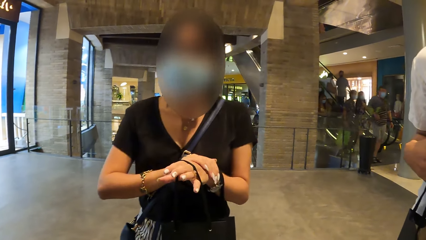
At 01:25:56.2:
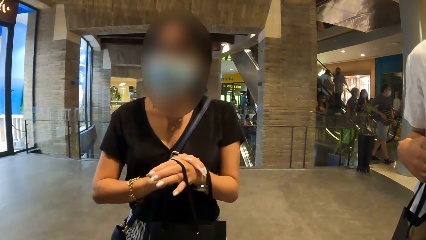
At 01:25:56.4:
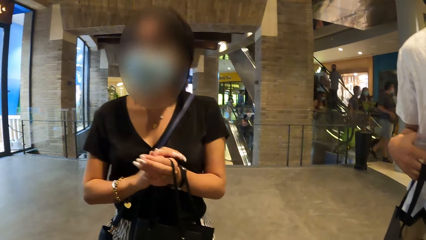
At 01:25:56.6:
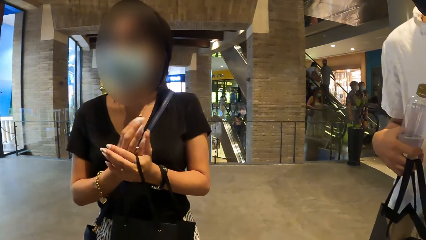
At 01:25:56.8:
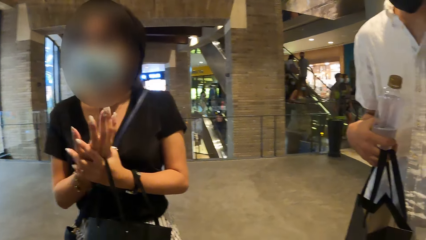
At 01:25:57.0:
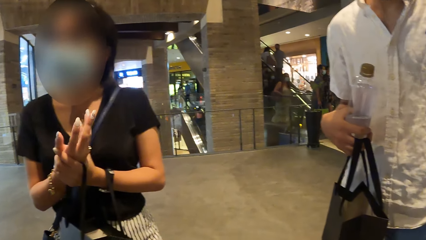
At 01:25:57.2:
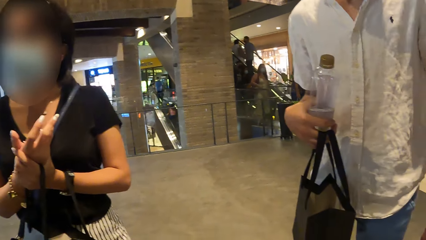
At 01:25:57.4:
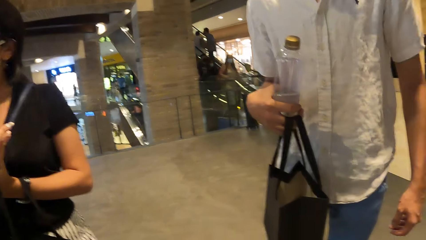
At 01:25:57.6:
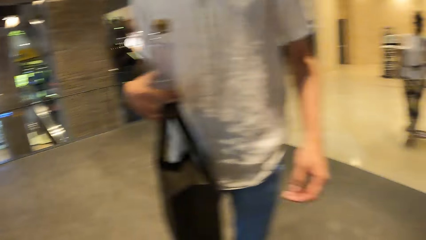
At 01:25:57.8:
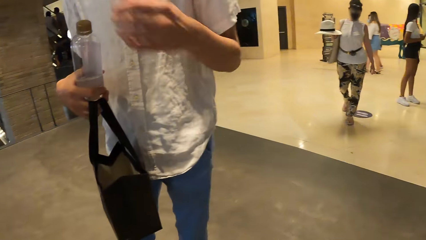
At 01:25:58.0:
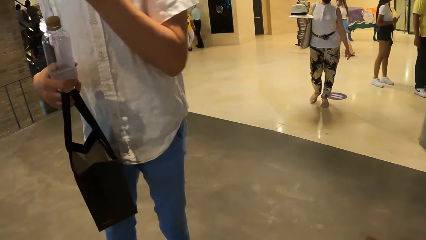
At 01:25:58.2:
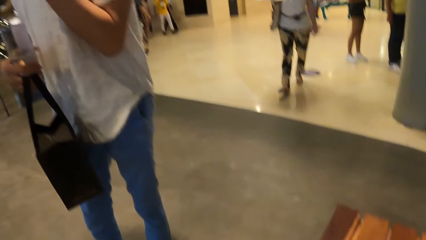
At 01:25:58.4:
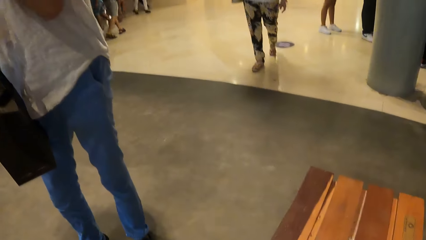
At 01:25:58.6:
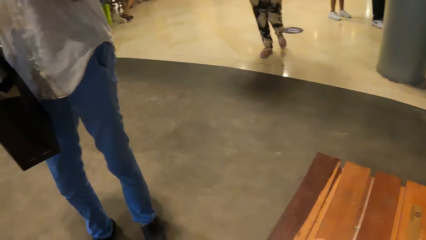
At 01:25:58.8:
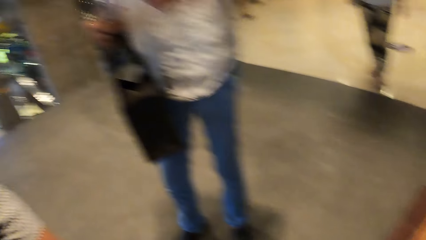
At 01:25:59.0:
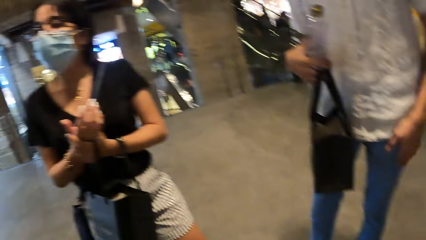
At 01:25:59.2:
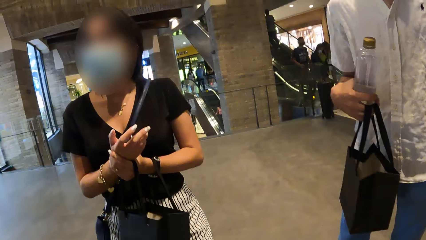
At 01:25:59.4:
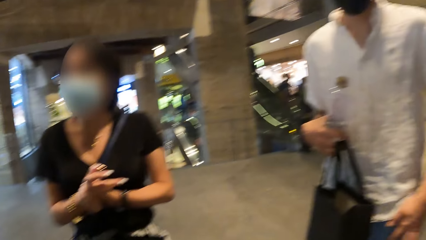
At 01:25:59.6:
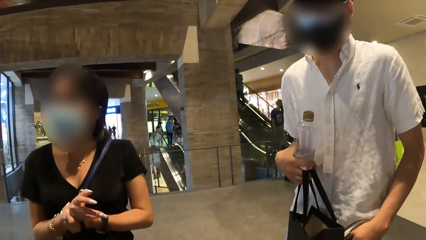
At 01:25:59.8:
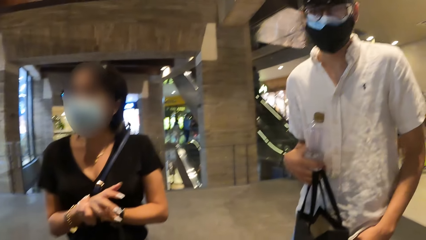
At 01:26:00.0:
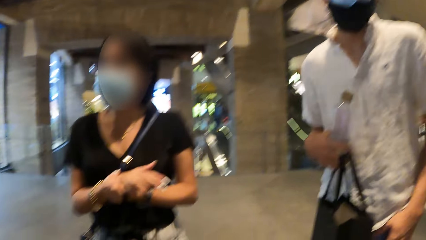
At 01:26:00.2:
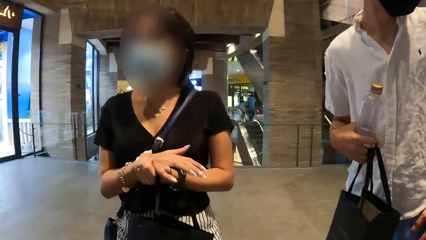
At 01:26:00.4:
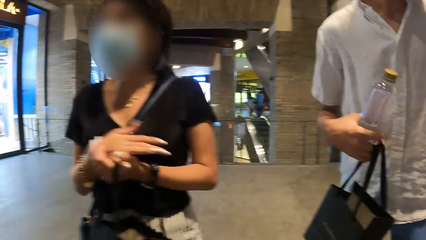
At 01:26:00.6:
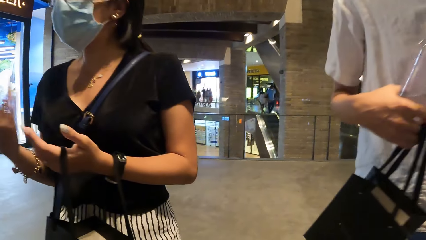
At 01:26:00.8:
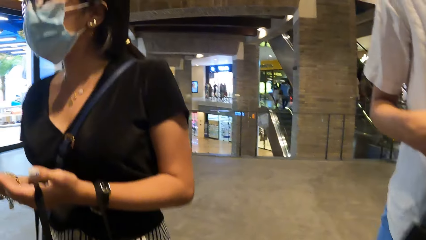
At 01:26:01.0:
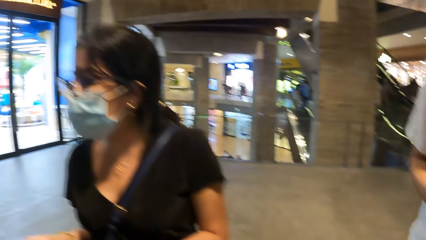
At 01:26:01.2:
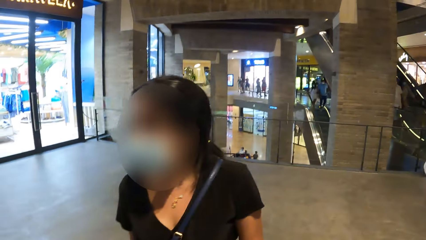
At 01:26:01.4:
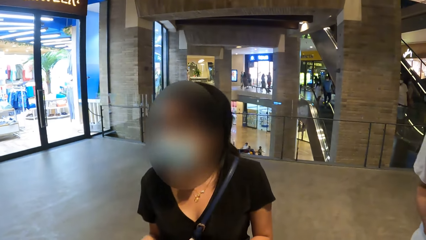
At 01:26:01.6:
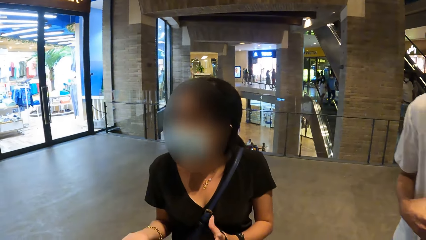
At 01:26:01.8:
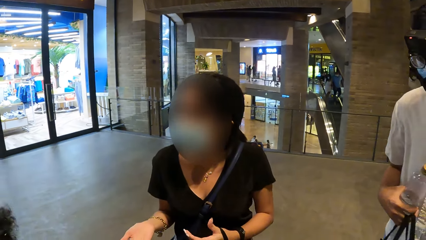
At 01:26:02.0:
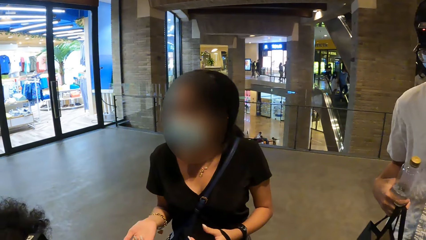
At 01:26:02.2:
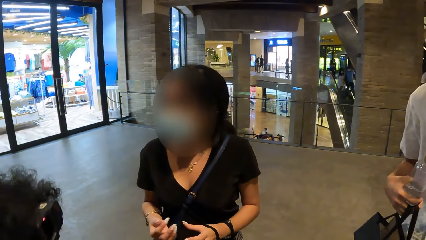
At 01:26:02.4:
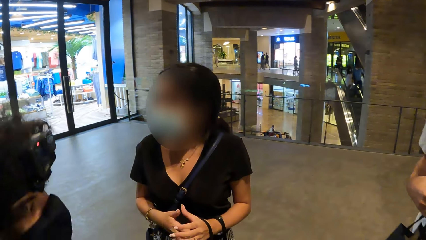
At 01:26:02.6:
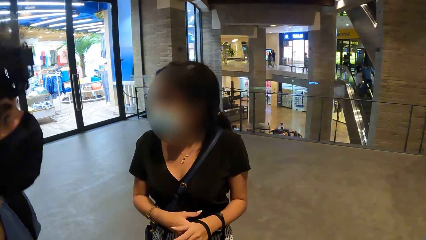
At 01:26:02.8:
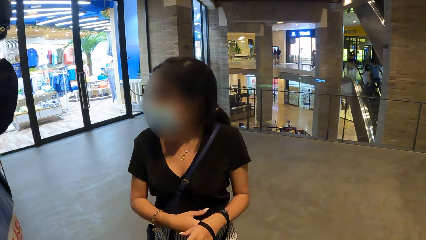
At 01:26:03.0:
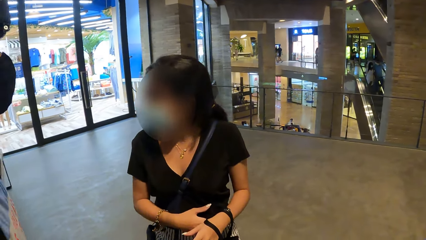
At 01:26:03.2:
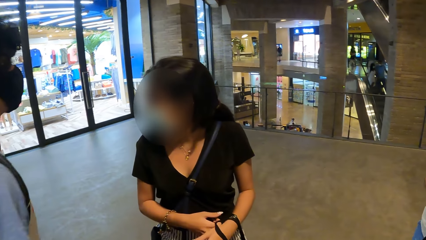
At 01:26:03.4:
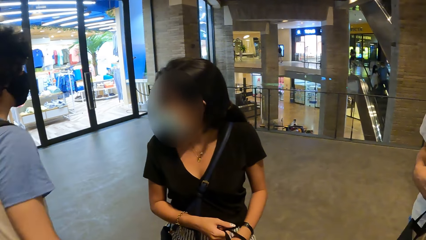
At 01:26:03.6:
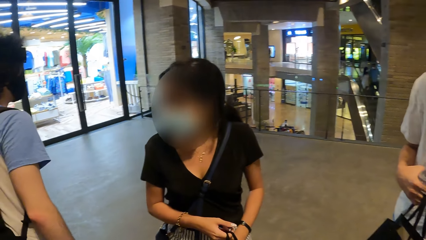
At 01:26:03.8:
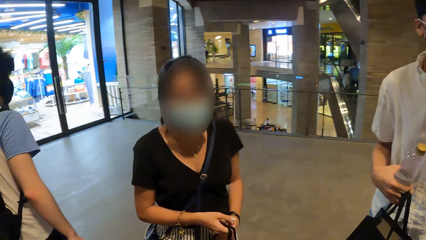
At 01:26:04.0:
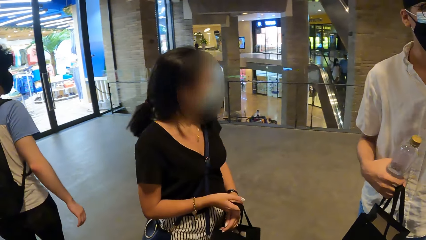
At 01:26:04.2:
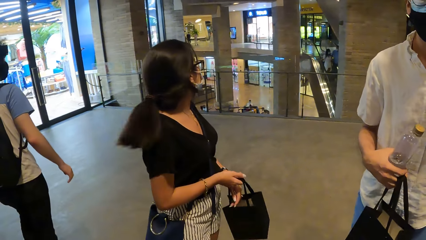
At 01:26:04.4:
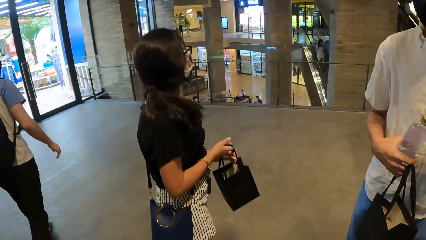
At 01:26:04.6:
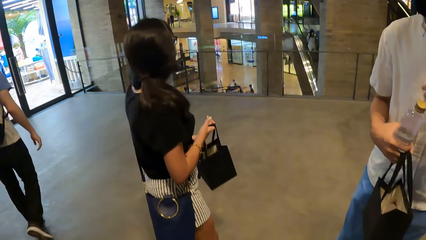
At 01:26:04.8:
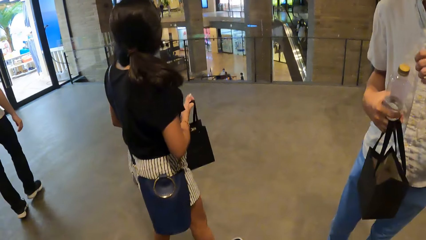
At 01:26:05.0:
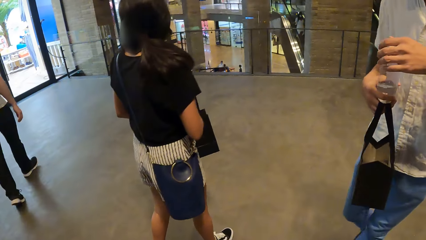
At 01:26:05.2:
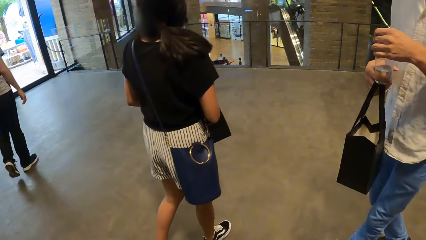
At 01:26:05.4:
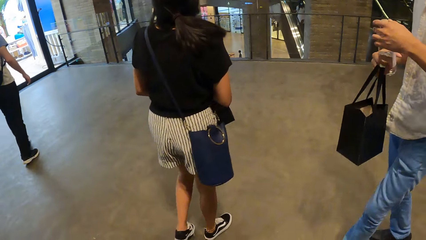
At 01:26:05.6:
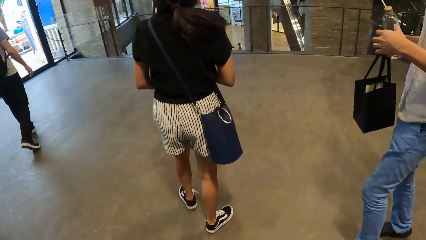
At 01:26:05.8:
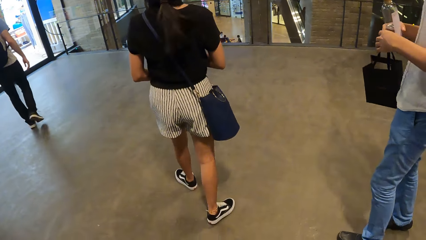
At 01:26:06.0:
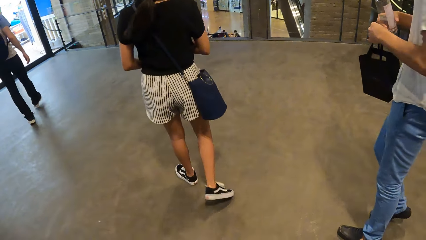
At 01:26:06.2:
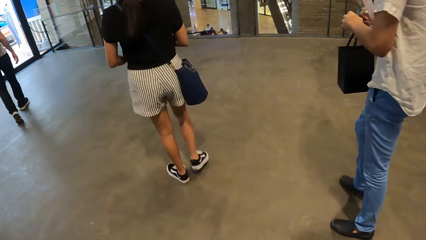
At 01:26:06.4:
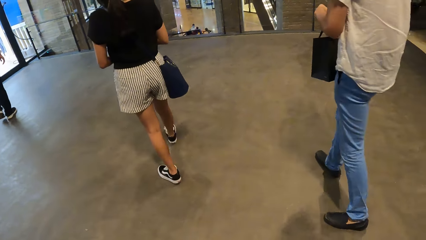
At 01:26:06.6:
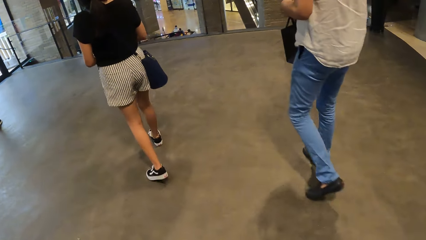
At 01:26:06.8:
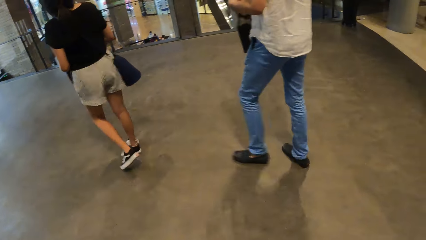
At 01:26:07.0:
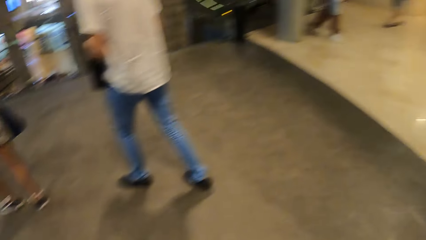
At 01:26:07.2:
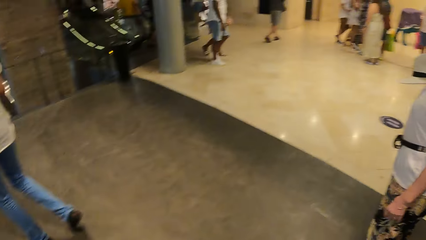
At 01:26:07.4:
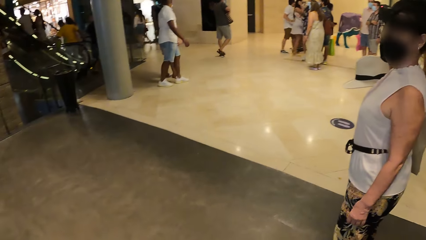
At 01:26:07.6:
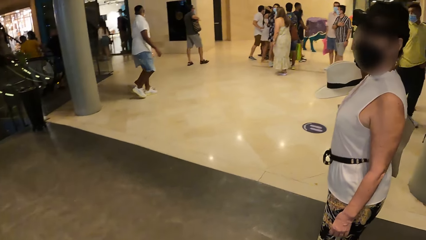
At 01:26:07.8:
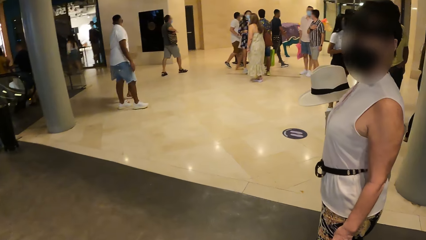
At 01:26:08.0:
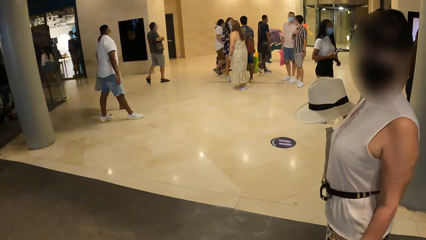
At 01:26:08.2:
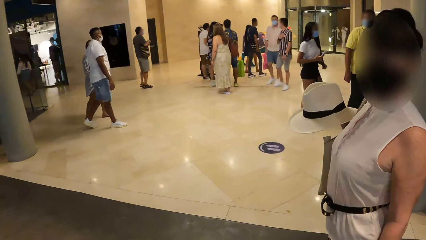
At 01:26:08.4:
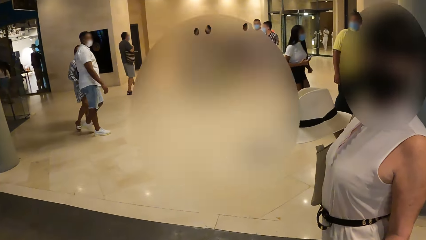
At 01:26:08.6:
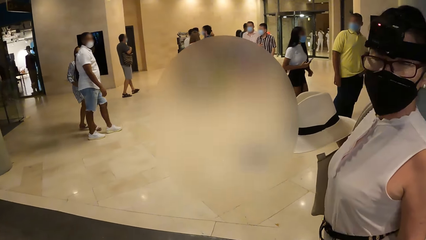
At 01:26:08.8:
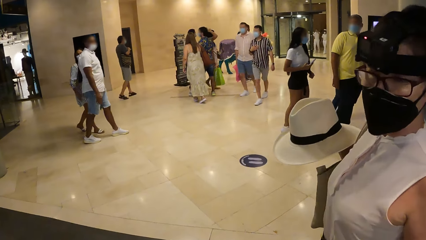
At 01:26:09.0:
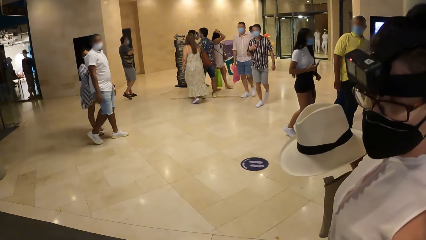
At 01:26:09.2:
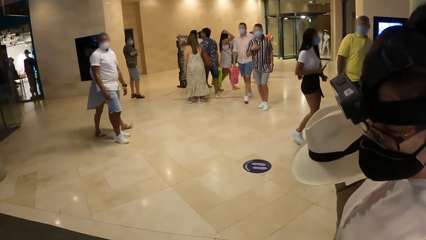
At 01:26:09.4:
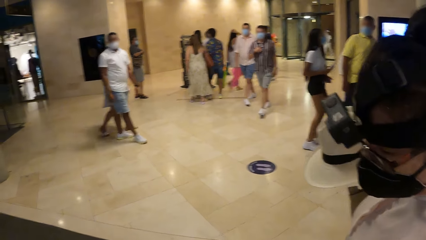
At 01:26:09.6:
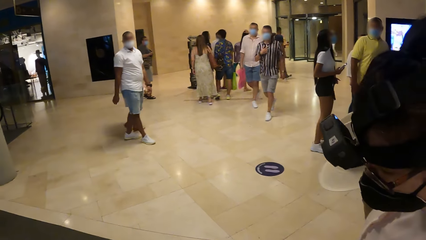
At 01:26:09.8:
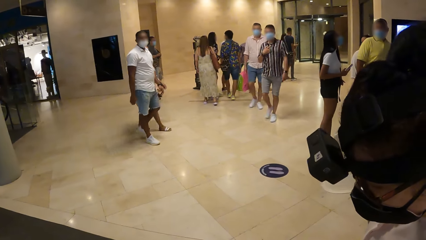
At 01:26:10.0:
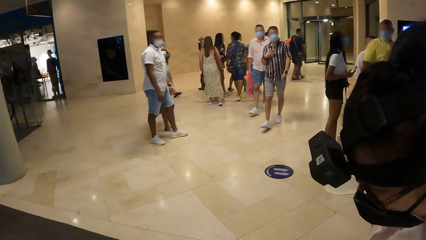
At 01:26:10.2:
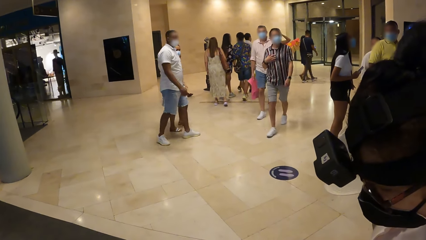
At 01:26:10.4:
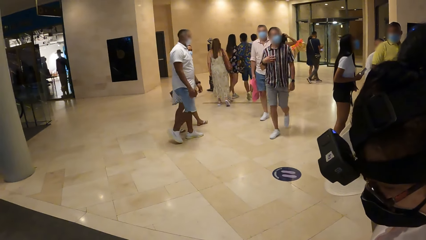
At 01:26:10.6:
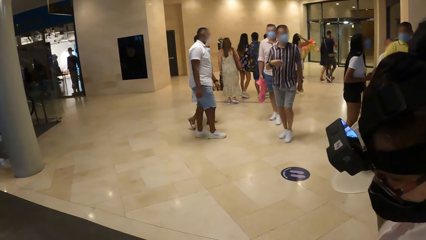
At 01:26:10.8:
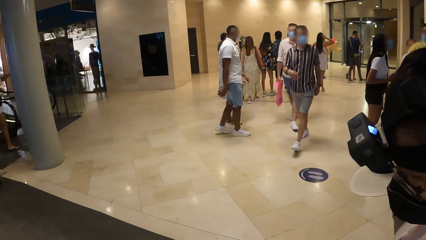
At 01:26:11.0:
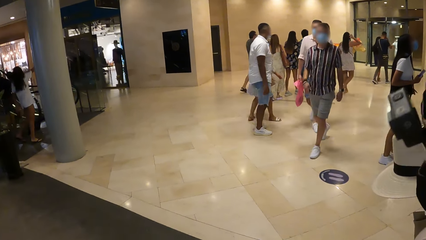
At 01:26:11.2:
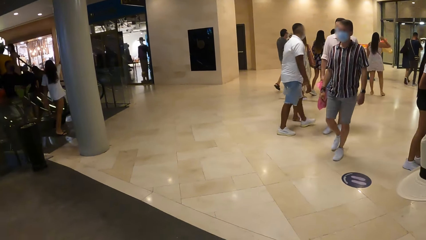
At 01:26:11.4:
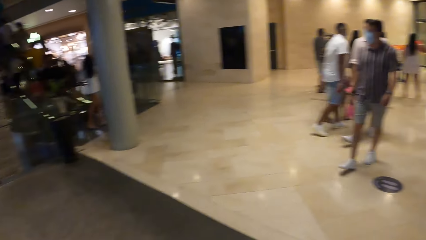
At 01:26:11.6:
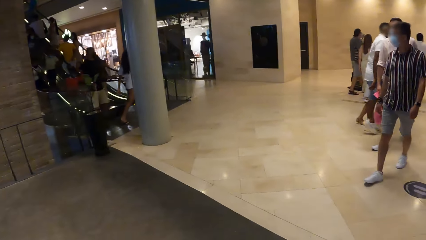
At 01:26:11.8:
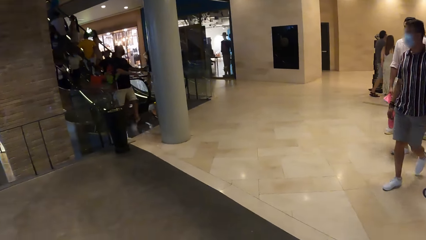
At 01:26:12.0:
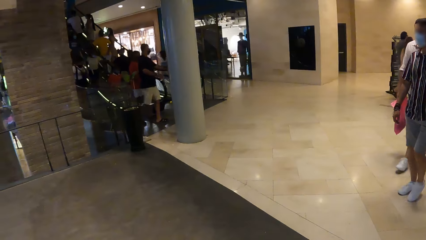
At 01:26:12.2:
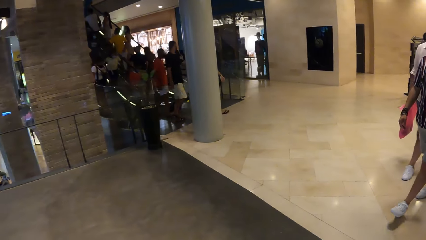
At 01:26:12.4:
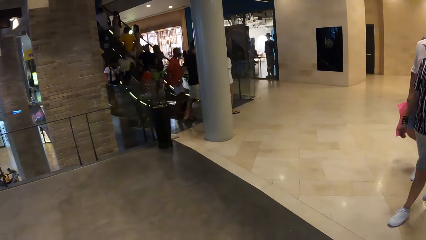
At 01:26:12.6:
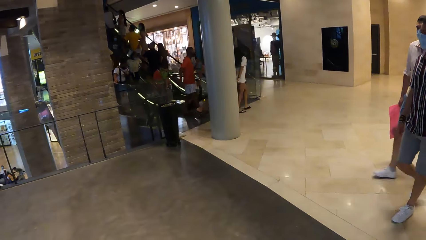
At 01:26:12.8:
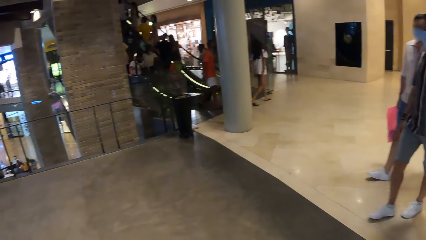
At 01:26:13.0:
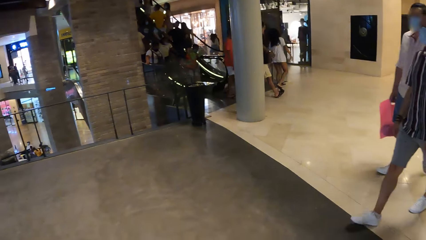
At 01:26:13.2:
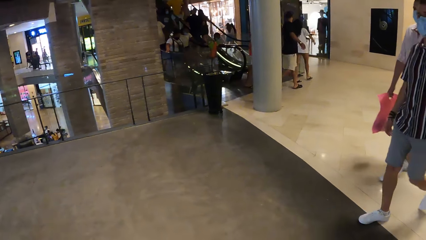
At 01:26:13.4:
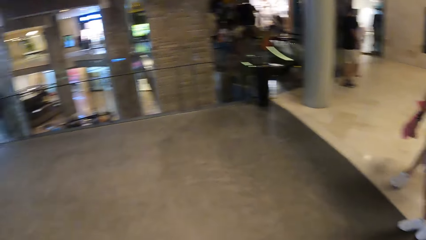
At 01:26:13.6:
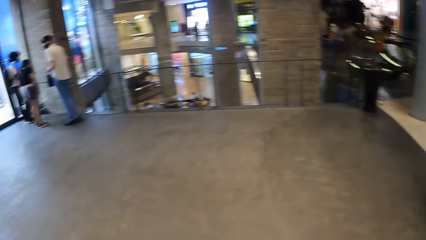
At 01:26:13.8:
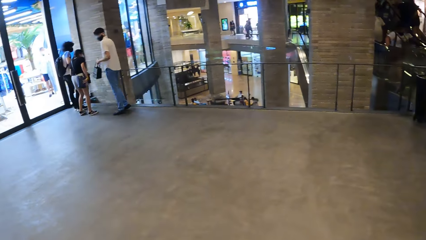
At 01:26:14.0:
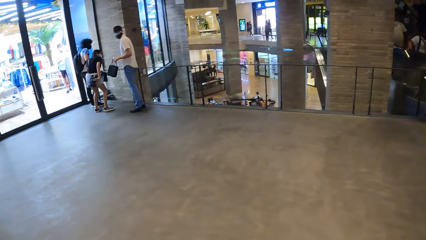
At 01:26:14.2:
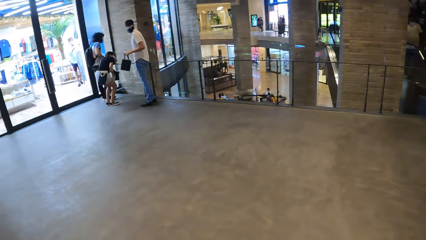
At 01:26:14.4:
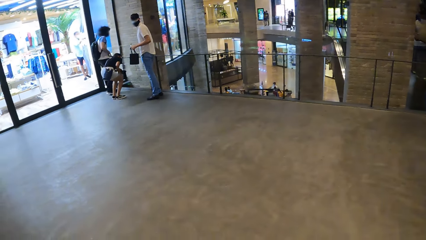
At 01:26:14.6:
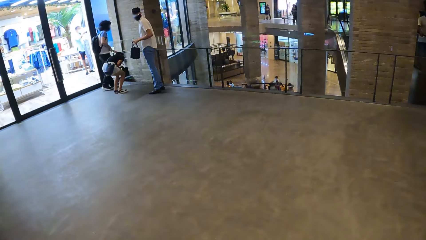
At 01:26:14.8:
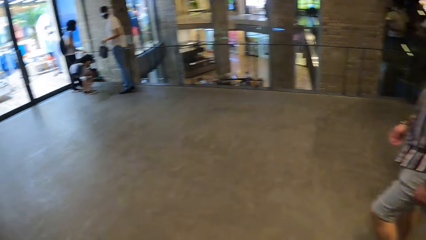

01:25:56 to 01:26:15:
The camera wearer looks around. A man walks around the room. Another man walks around the room. The camera wearer walks around. A third man walks around the room. The camera wearer talks to another man. They look around.
